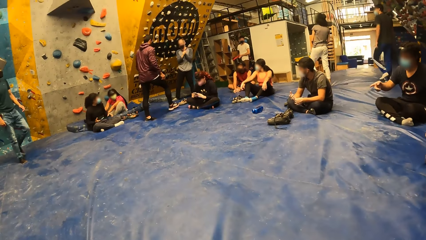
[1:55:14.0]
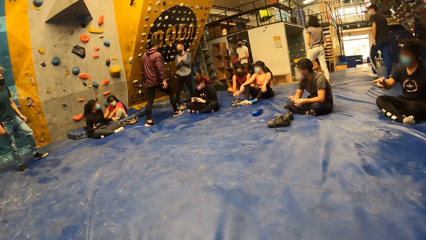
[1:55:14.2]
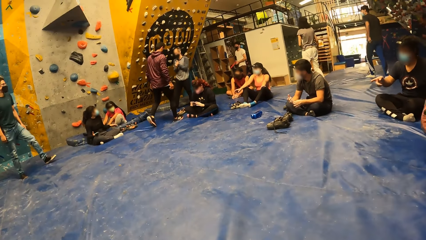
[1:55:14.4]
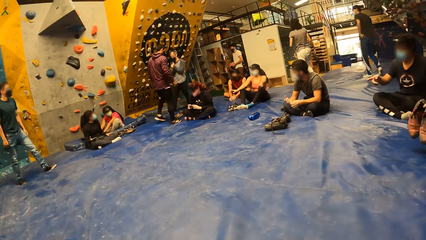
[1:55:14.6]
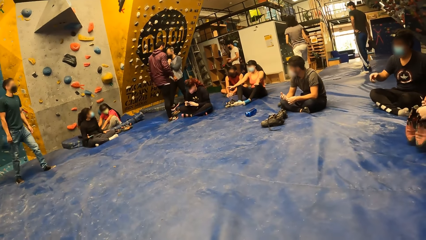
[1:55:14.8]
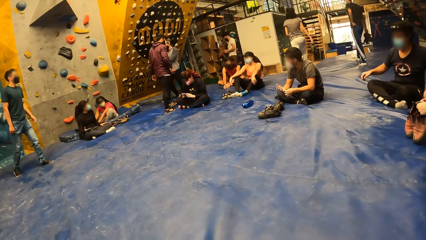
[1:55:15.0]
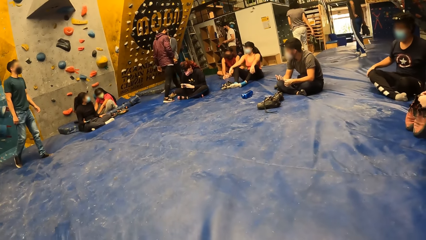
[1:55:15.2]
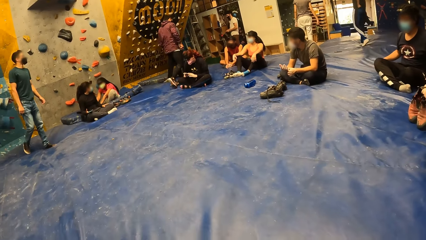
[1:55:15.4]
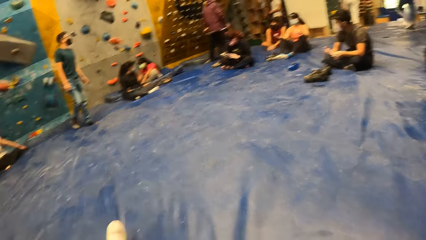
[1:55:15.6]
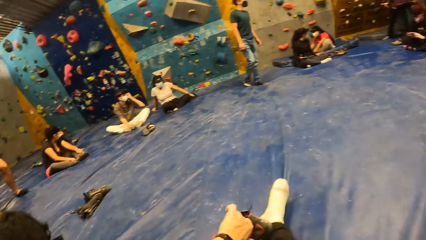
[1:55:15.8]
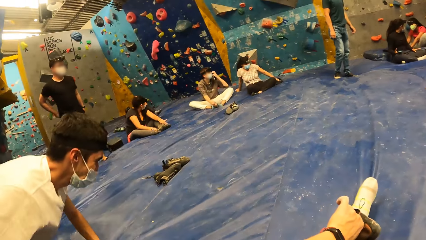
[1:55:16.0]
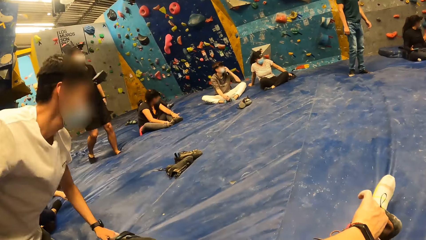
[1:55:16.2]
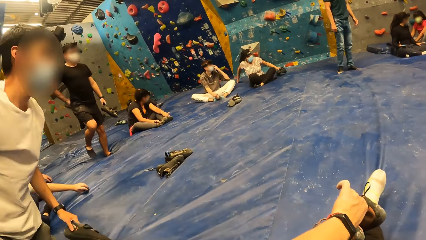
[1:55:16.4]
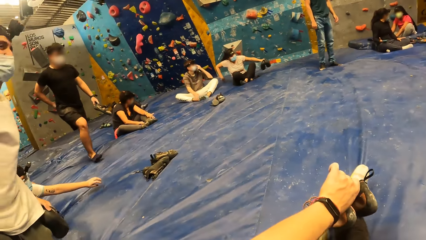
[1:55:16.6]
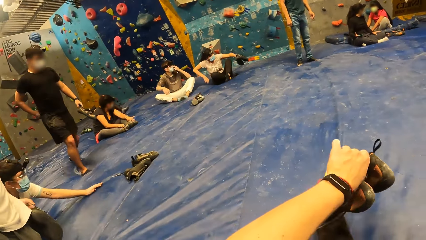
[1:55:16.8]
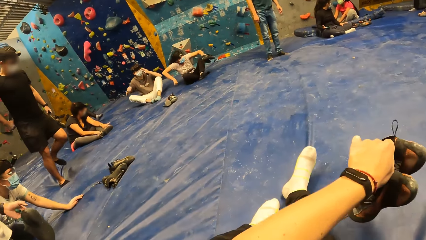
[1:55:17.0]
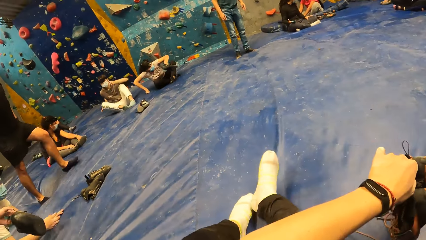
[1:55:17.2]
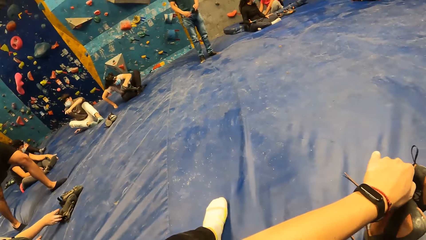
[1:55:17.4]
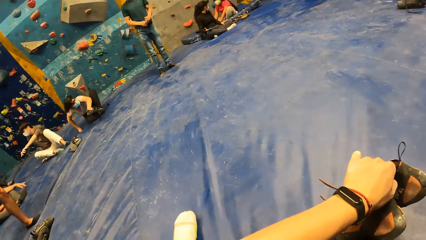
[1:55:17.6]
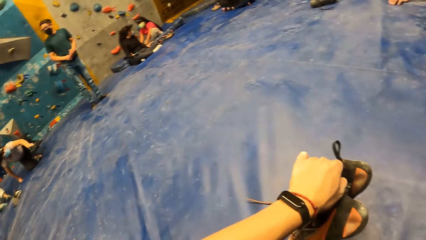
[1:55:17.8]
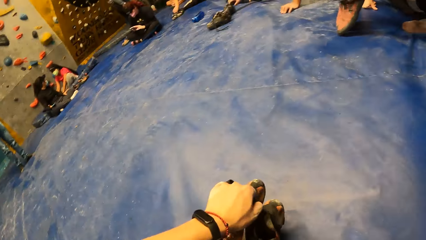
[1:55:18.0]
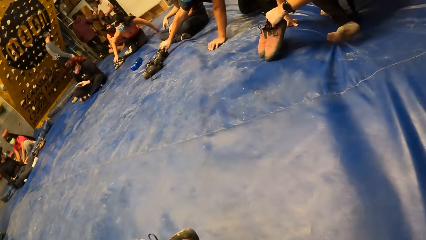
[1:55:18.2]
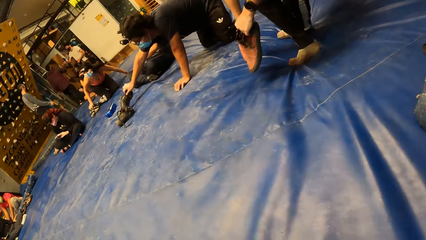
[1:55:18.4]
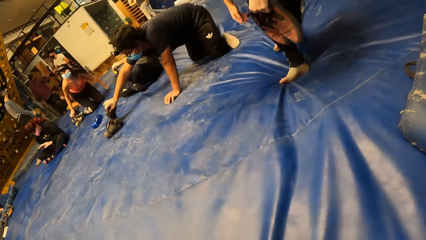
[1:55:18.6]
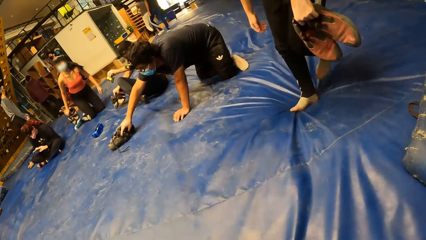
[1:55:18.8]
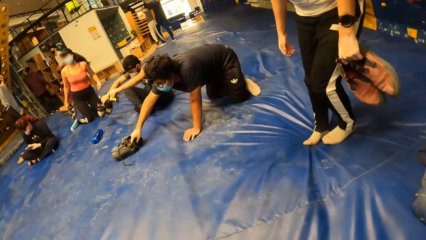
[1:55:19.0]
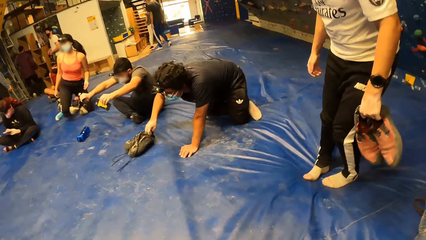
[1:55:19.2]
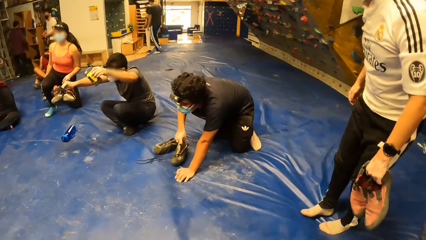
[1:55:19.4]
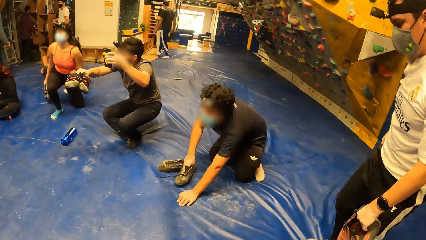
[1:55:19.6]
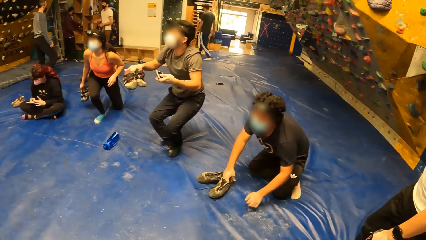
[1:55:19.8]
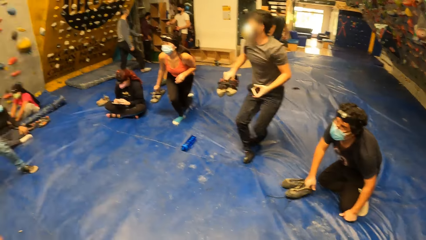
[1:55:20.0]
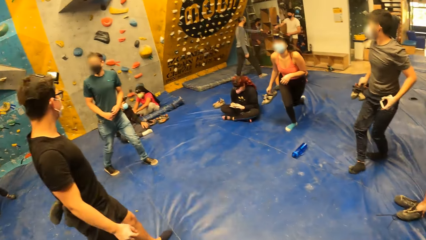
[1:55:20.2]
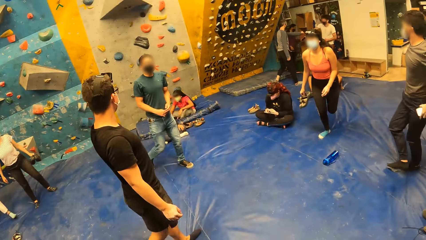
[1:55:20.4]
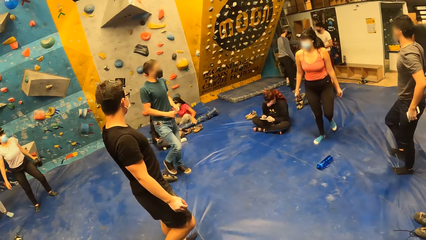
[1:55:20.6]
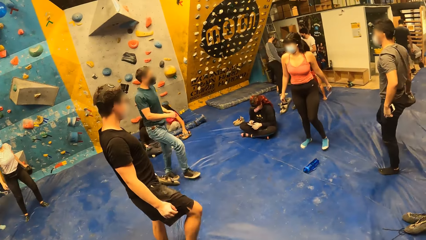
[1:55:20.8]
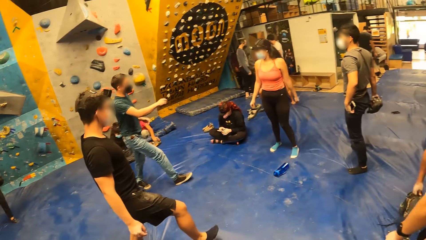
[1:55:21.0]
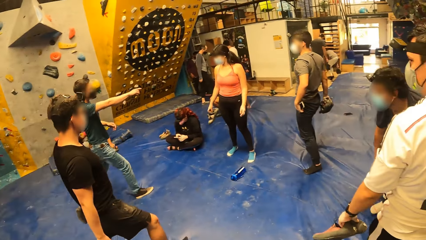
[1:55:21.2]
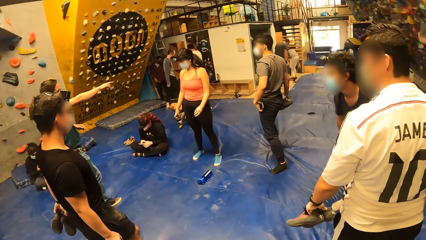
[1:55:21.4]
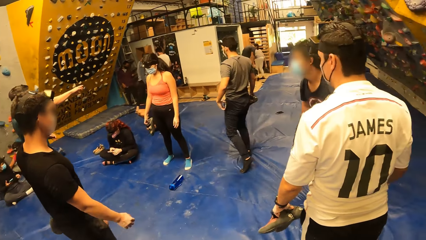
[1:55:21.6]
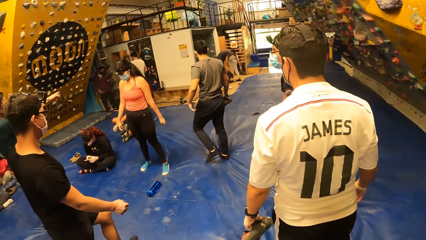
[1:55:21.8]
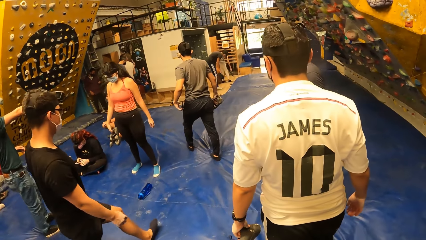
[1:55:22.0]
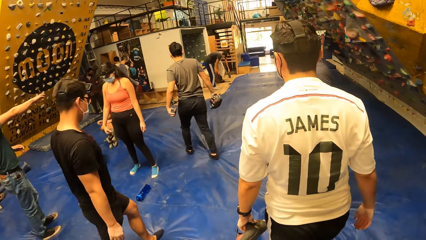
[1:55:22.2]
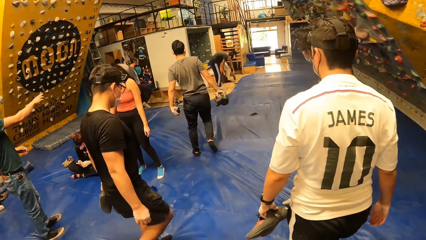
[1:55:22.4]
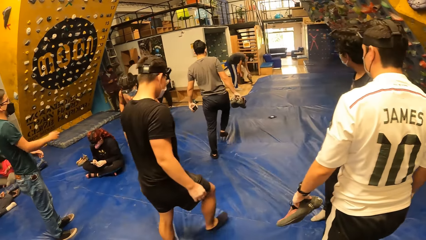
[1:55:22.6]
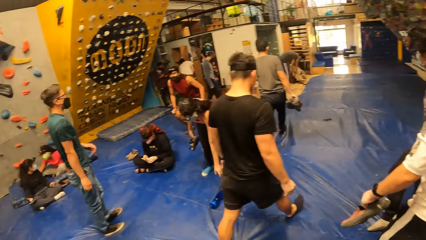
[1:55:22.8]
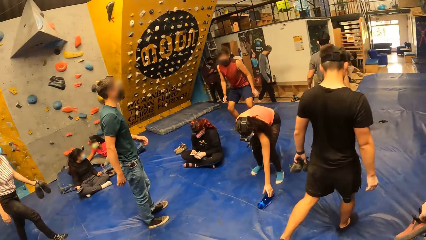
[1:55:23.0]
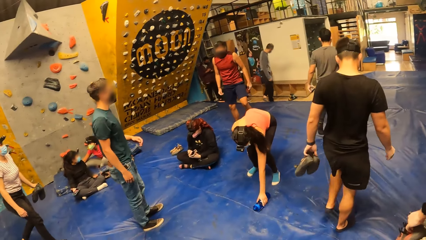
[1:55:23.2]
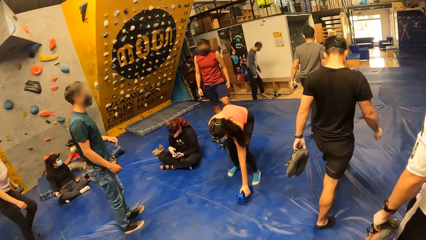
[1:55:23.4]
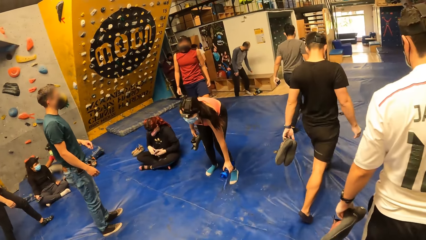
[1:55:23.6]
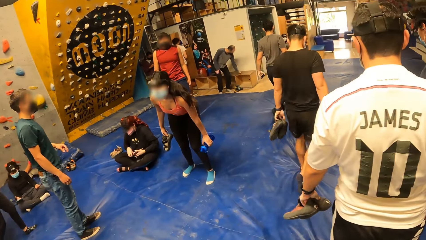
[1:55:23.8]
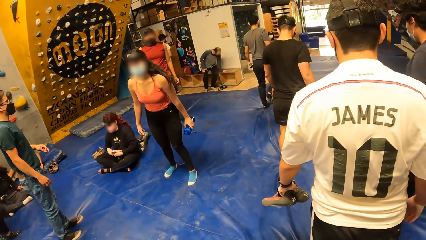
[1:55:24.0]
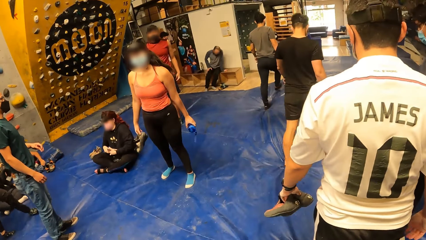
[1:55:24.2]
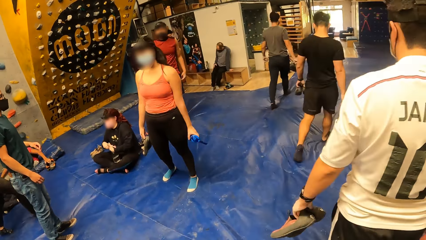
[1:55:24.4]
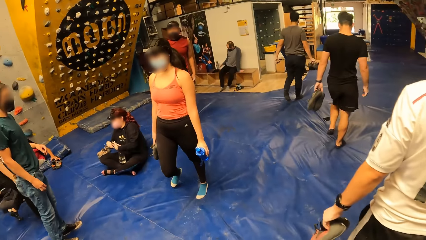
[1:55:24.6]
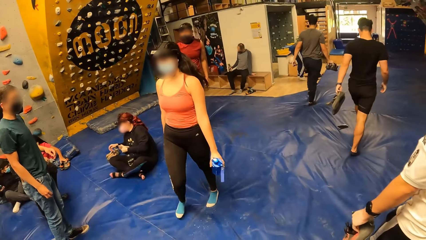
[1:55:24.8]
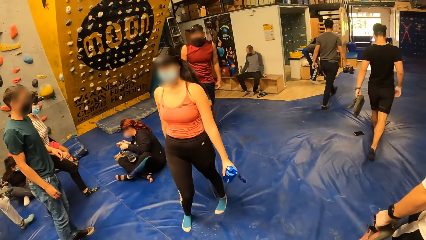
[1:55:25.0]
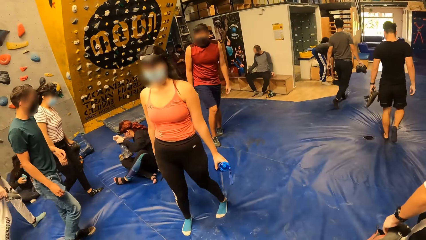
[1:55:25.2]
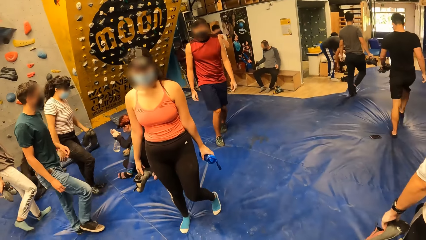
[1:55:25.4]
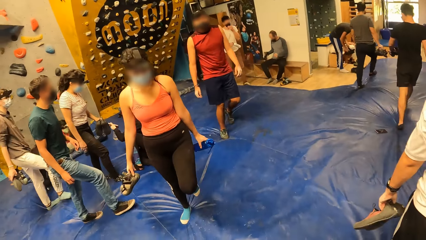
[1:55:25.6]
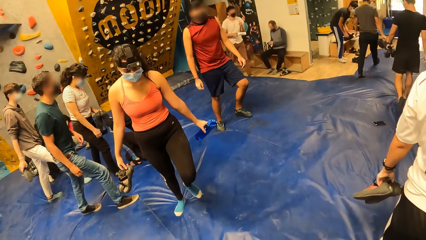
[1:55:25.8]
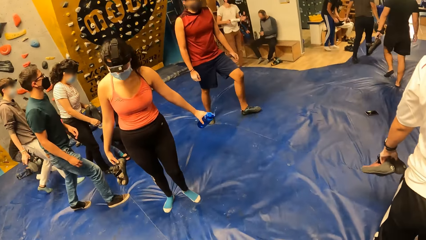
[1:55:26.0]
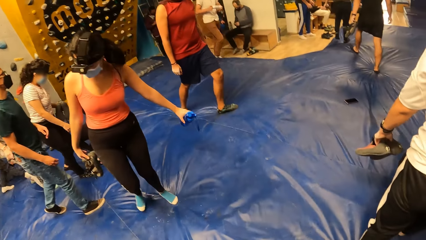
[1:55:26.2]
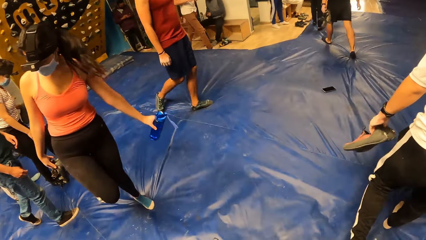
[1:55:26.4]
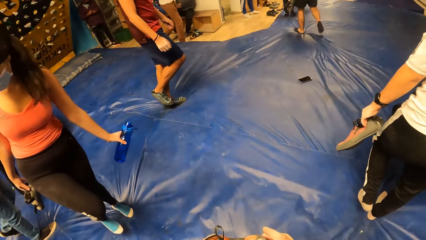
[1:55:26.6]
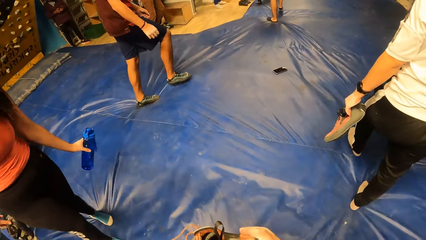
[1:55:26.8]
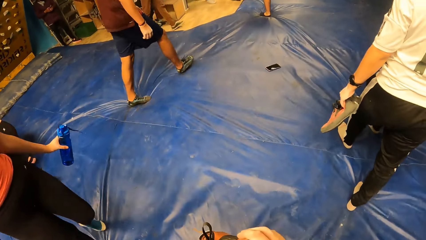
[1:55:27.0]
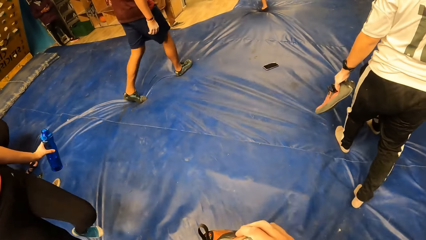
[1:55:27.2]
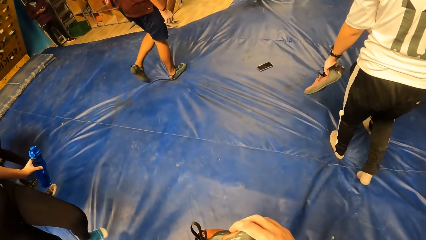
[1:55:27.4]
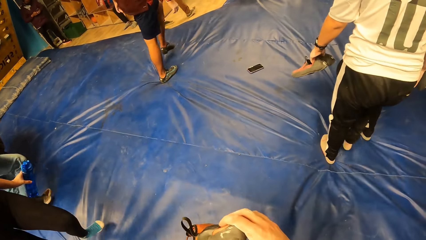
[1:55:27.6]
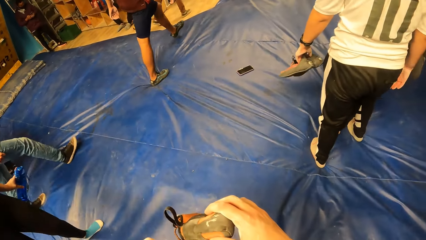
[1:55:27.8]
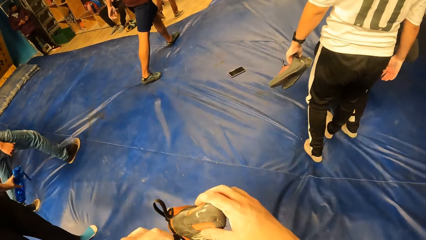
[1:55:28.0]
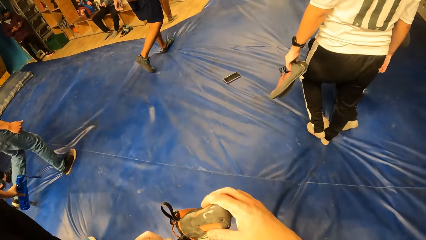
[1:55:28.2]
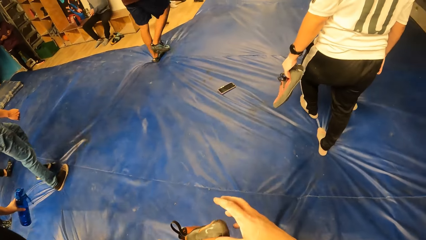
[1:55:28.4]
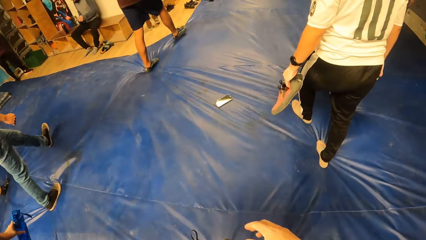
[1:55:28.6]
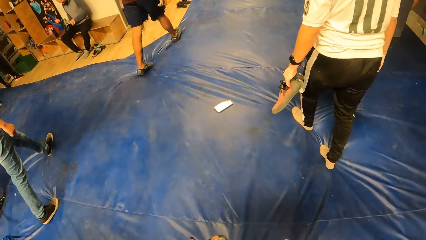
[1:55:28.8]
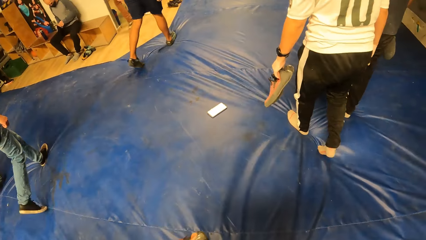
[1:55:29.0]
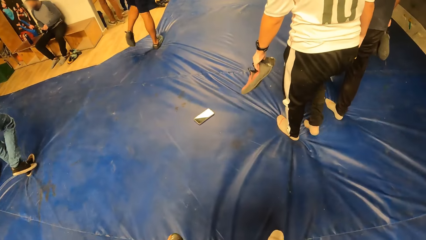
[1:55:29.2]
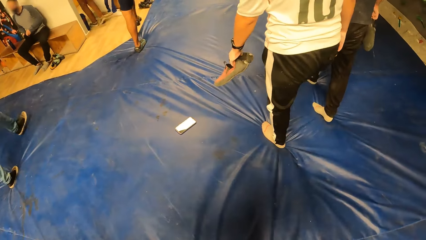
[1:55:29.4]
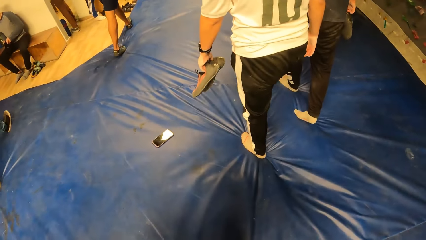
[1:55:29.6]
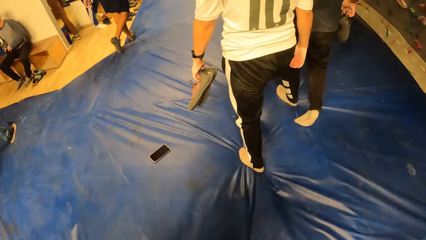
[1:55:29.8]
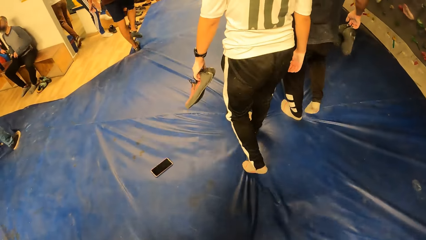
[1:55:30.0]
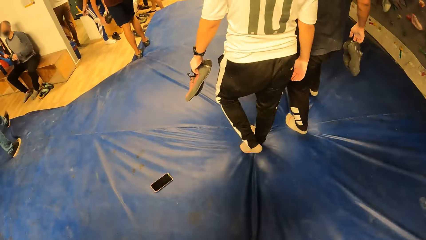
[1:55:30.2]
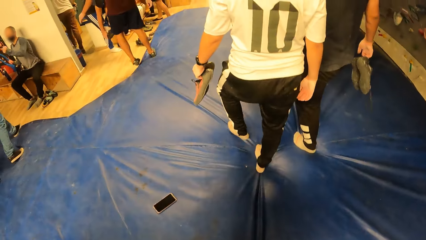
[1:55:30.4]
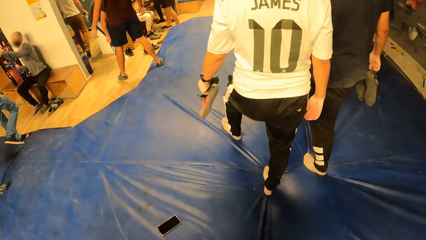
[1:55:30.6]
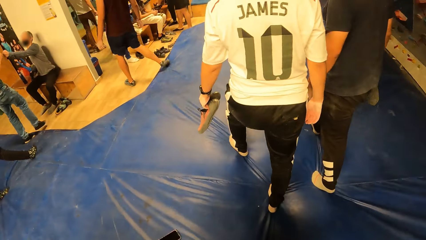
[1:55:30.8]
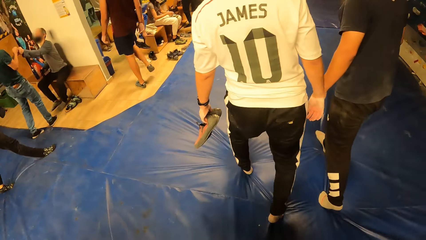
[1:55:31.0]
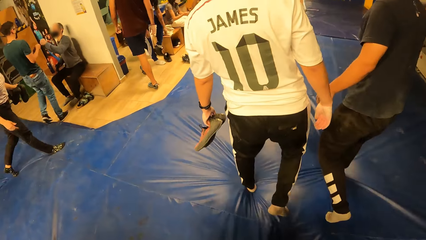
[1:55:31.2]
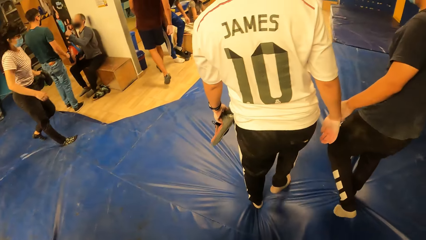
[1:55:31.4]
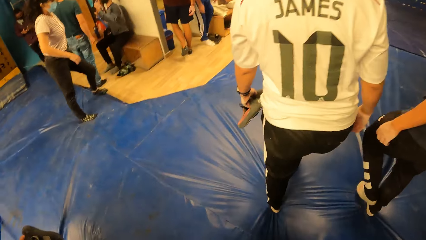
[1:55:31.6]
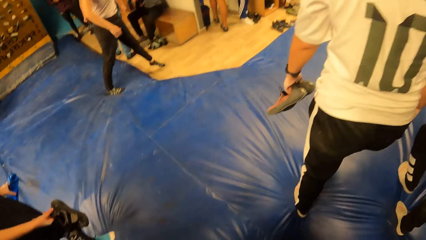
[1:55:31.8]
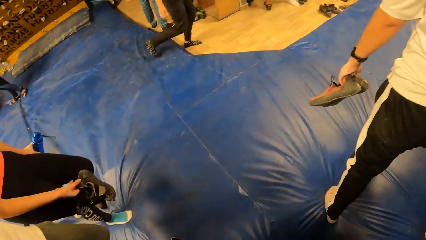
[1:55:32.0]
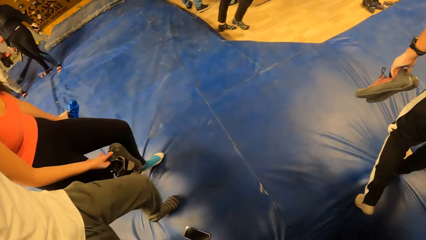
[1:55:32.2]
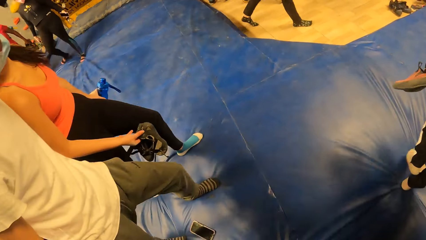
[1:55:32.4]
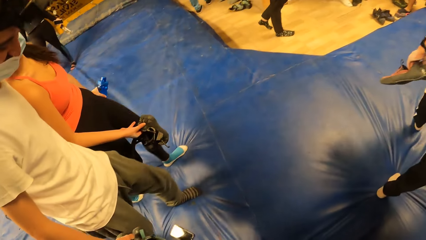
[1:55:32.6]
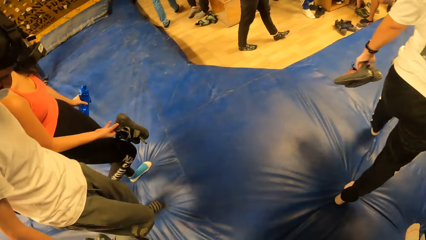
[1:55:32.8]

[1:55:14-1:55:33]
The camera wearer looks around. They stand up from the floor with the group of people. They sit up from the ground. They walk towards a locker room with the group of people and their shoes in their hands.
